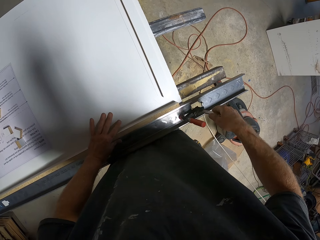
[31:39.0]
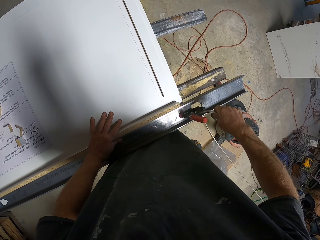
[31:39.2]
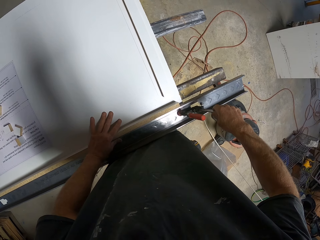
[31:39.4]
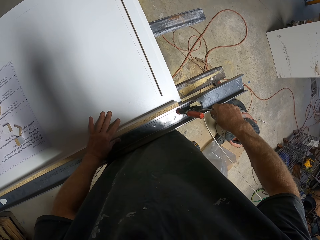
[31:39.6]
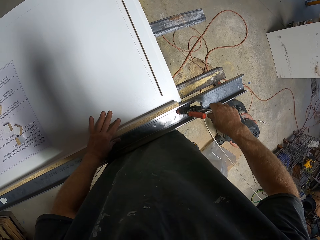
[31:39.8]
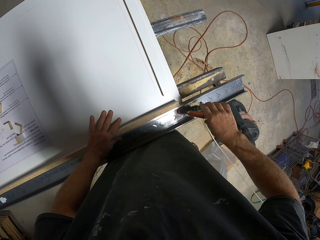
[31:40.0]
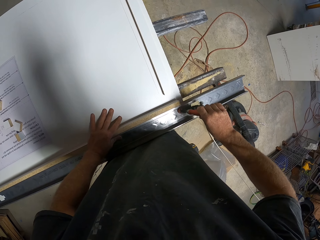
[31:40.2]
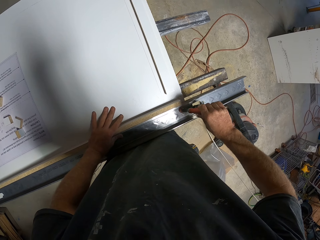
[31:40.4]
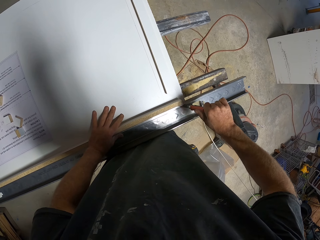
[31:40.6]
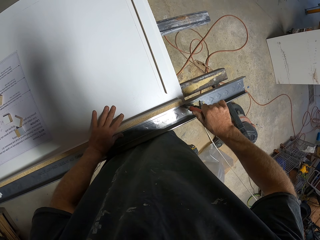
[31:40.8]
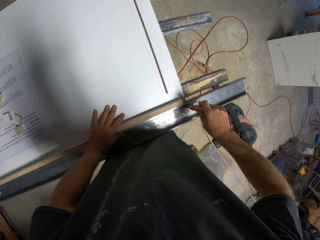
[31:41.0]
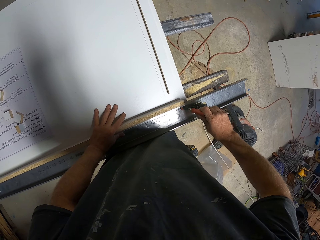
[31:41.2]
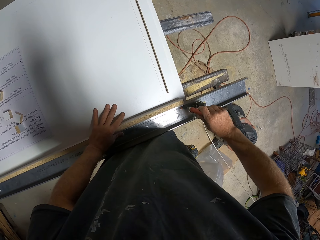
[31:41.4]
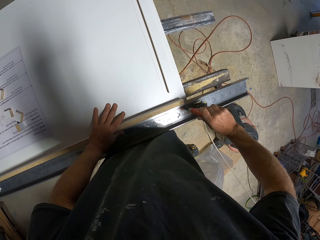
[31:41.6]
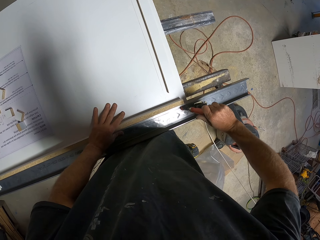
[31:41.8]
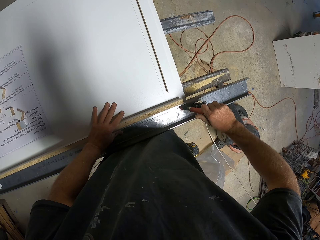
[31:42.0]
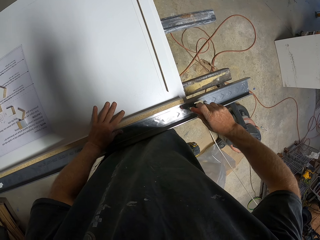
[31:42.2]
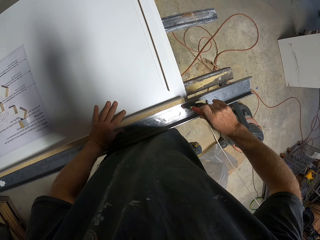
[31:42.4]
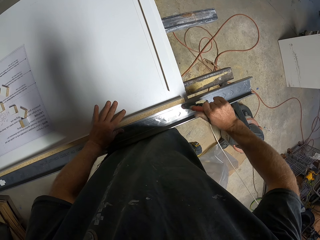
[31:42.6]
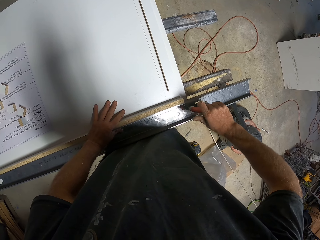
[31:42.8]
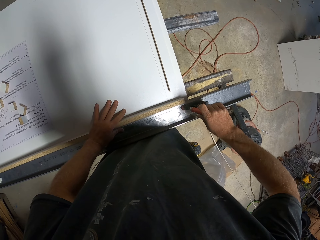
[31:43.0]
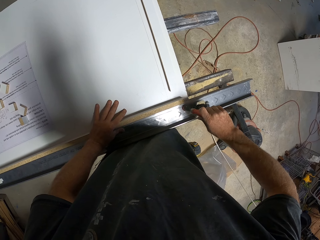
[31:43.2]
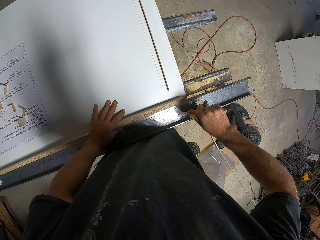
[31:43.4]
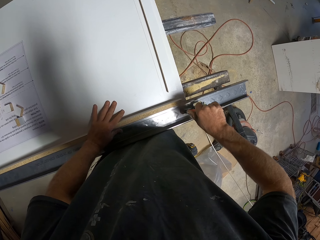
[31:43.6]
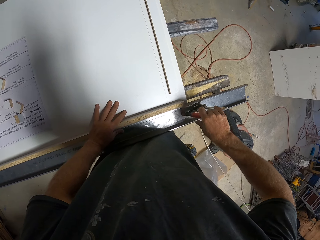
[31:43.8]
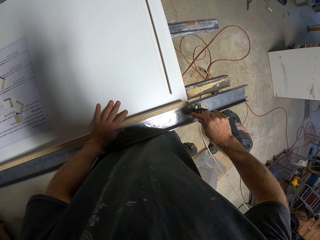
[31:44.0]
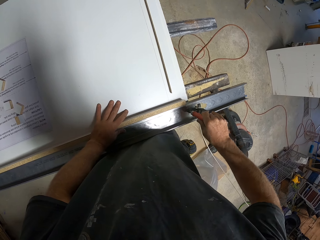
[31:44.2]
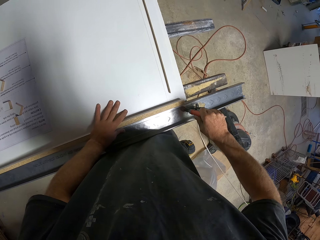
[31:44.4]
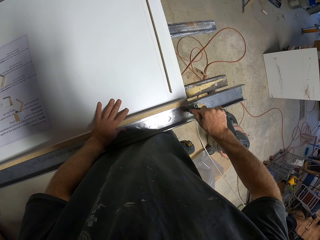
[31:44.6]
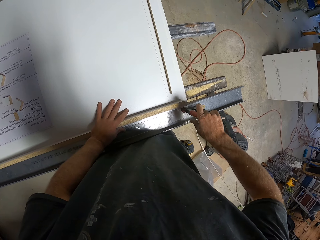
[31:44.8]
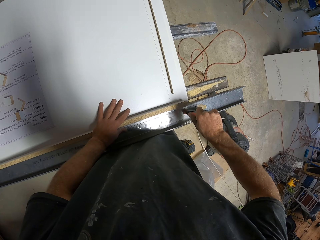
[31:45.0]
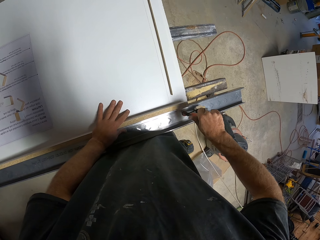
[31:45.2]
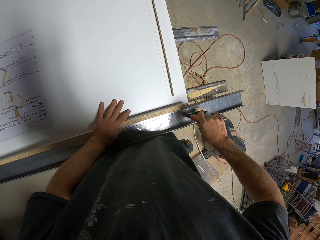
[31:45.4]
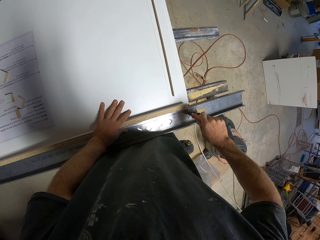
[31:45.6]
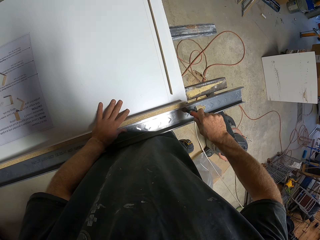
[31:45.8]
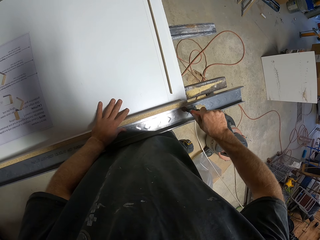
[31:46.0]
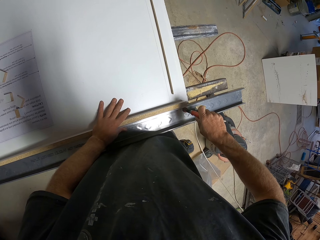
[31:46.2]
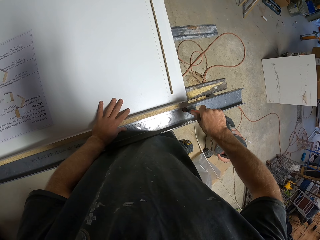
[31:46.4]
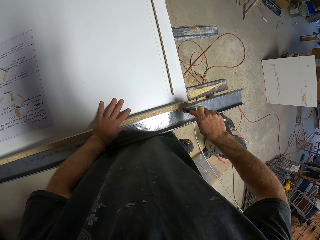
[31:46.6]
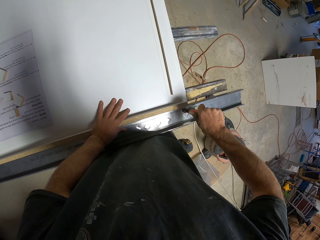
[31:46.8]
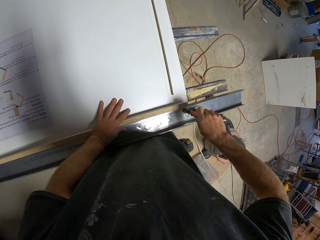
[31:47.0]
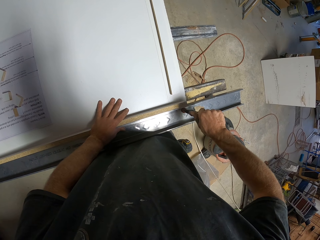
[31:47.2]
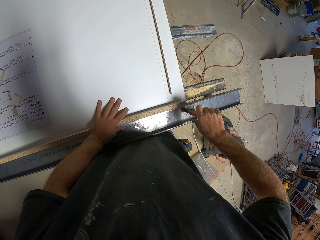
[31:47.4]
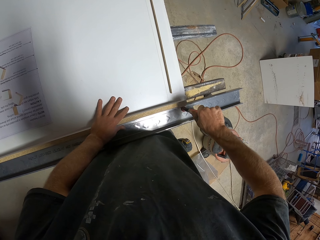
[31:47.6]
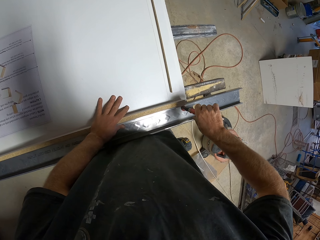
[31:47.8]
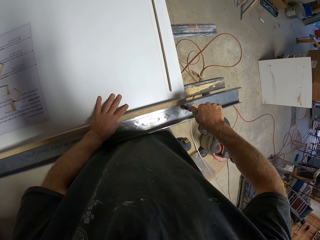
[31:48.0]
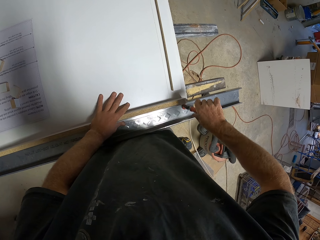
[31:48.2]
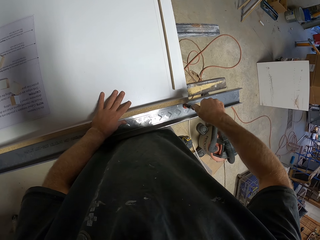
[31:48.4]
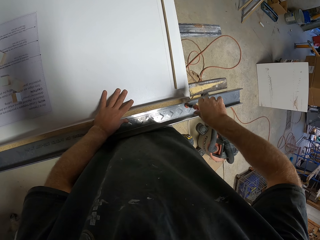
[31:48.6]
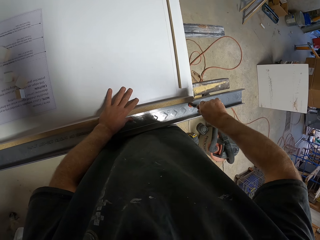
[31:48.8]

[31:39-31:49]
The camera wearer places something on a metal.

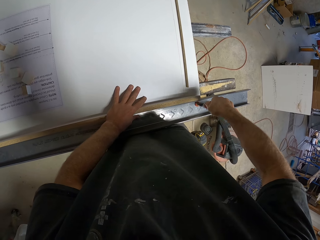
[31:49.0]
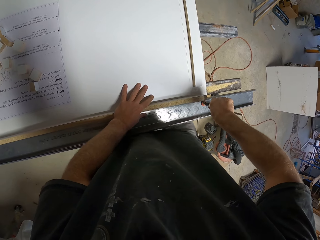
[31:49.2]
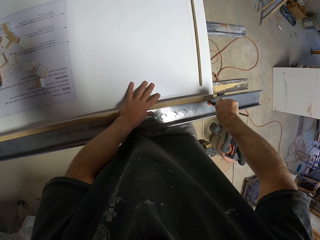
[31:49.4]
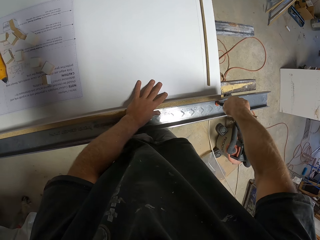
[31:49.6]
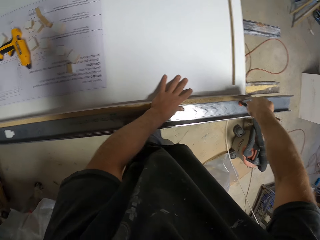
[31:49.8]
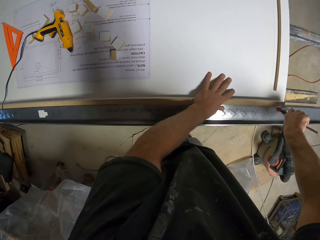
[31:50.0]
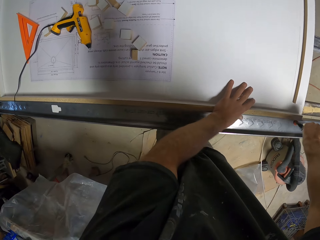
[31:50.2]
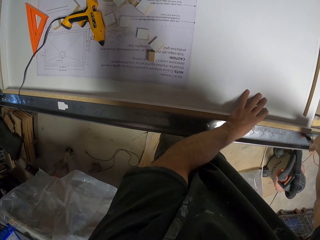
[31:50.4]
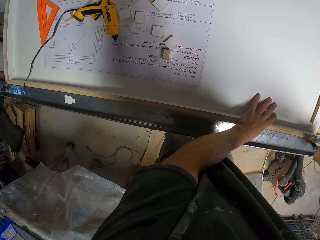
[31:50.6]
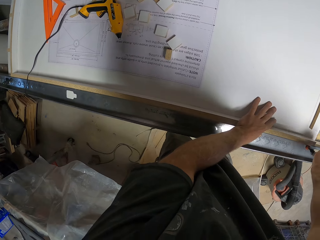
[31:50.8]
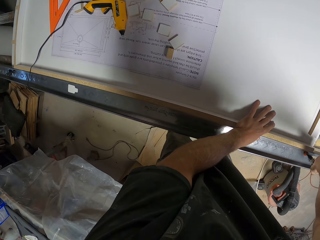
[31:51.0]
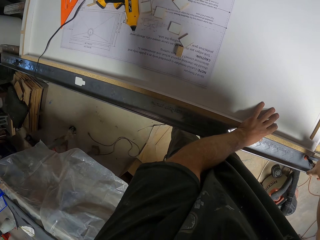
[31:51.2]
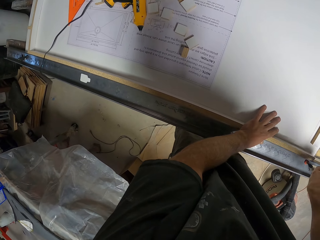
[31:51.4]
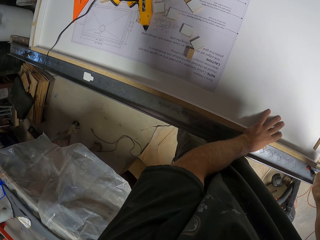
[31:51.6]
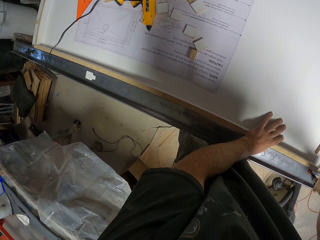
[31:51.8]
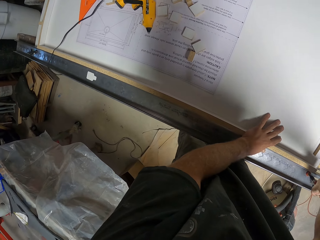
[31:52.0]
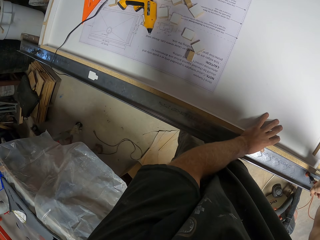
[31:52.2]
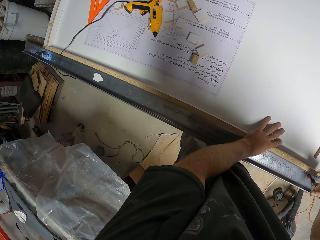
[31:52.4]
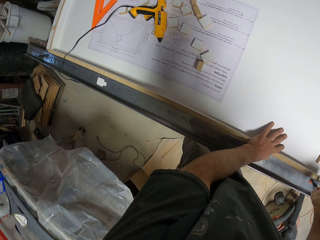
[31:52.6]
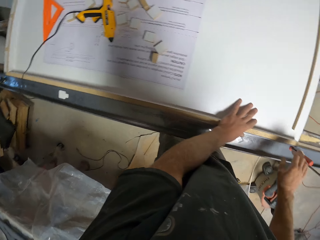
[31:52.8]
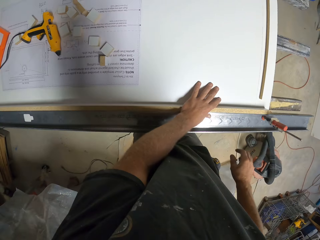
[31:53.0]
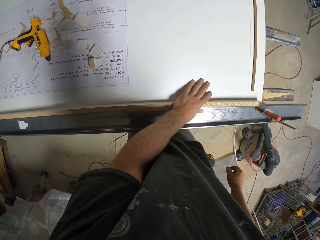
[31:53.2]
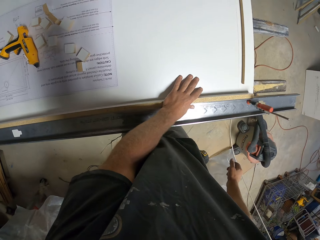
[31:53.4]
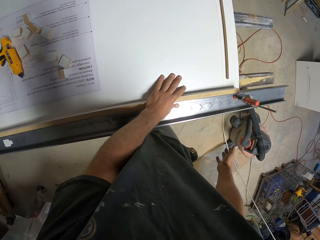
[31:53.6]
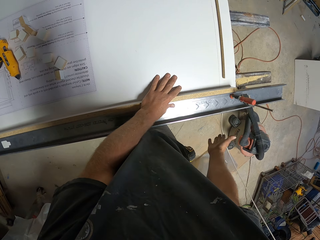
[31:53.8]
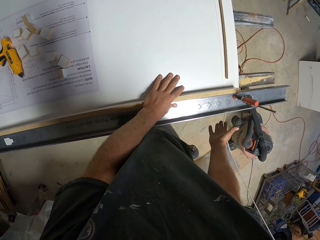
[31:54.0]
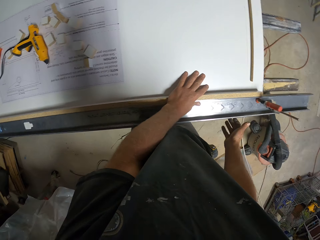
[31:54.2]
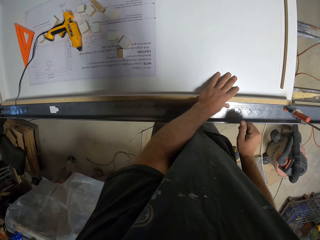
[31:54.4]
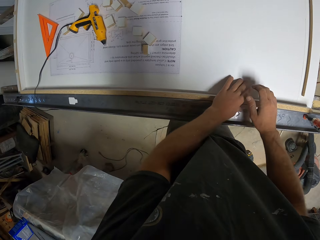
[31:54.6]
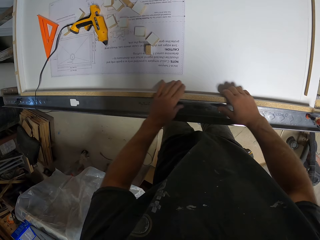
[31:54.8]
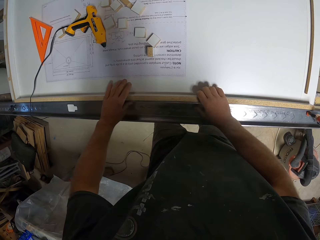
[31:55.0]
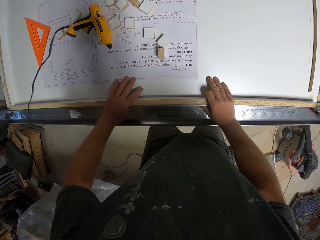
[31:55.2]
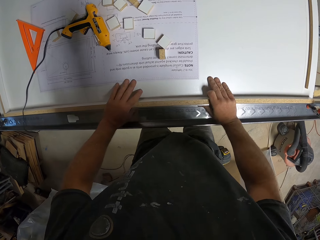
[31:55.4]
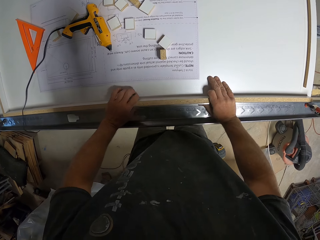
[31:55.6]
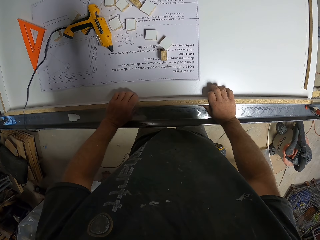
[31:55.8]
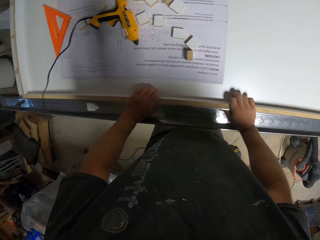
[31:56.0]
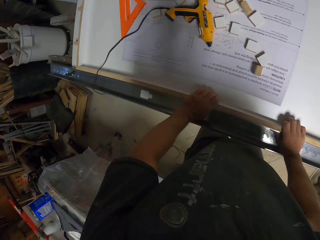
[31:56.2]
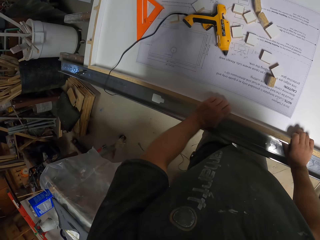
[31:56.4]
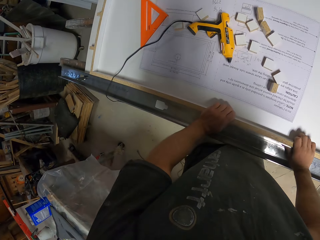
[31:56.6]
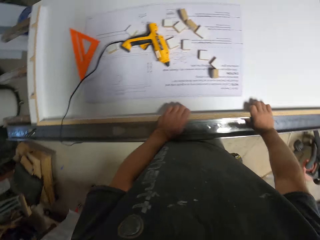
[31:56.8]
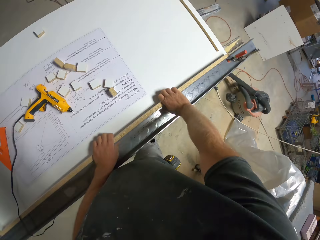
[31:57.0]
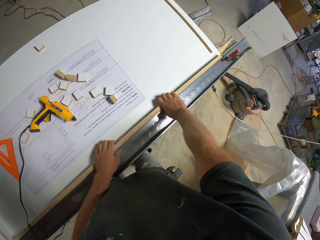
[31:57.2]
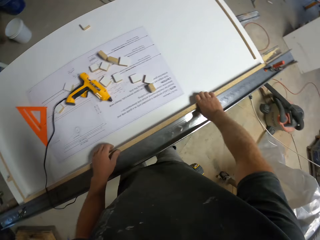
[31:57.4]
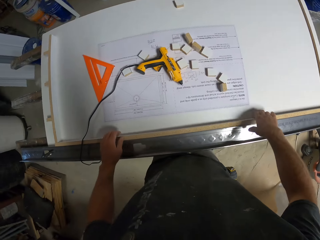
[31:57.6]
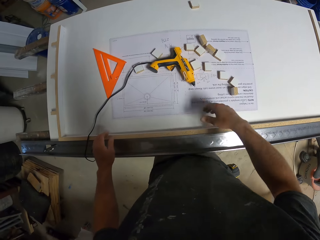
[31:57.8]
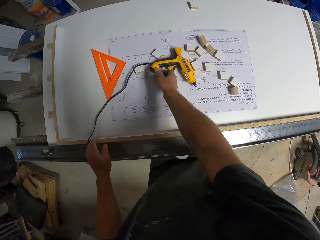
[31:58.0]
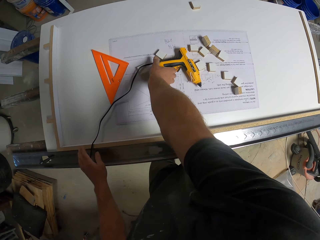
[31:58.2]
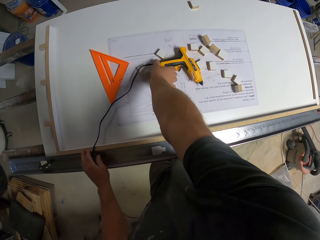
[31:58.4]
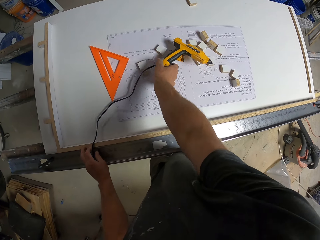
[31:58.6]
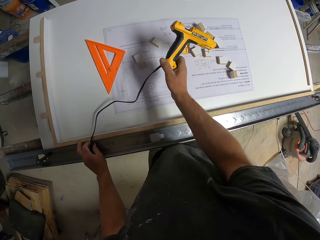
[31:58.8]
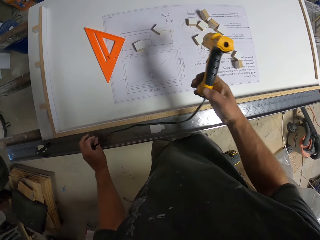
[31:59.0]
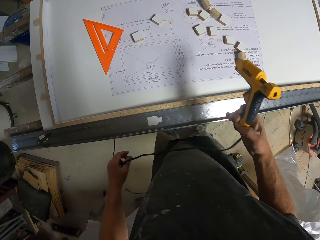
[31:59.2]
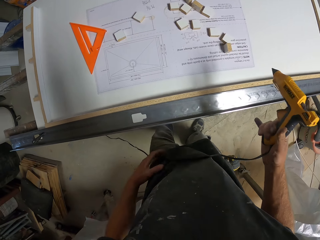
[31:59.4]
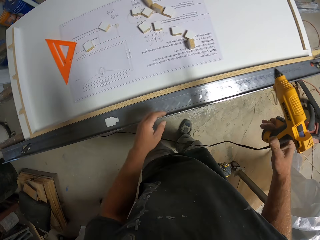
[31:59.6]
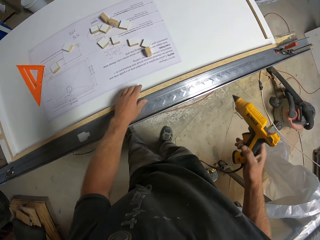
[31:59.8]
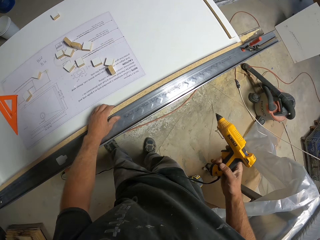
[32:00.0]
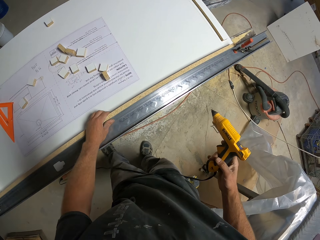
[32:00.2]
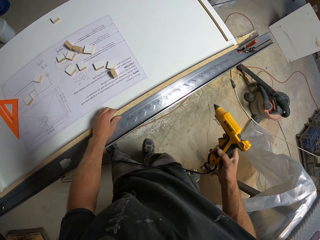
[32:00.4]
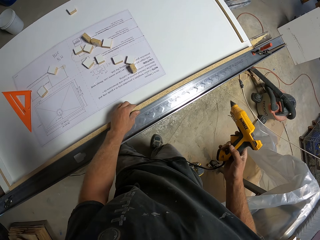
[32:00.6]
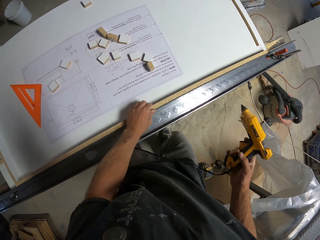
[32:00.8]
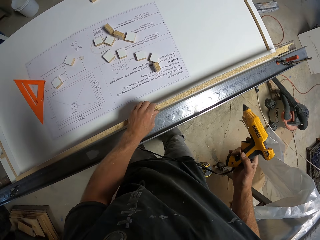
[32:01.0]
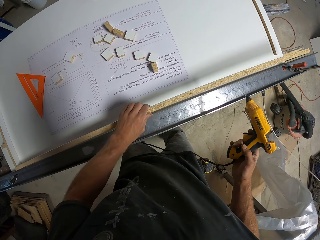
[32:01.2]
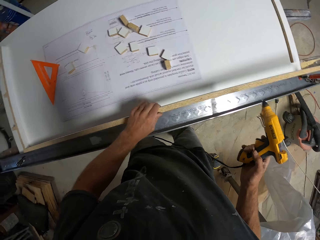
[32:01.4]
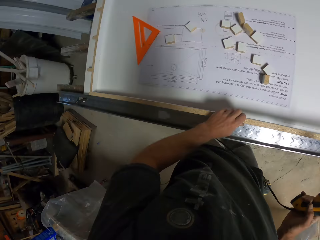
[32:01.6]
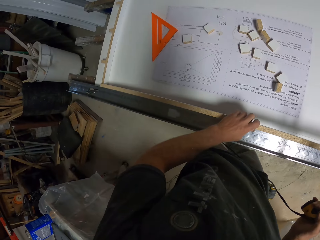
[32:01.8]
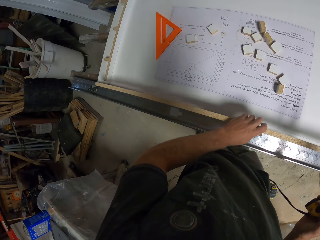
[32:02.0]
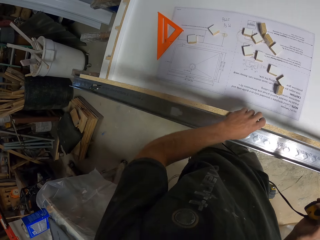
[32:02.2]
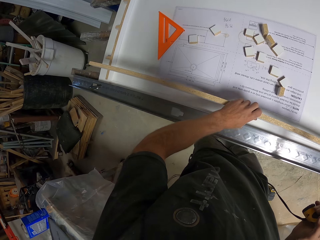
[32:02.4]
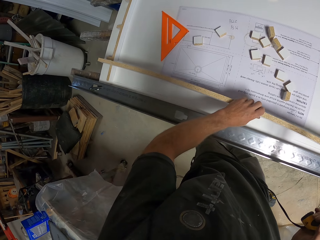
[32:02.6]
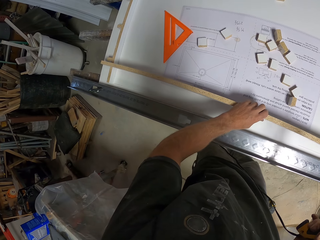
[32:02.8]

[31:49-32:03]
The camera wearer looks around. They hold the piece of wood and press the piece of wood. They pick up a hot glue gun. They pick up the piece of wood. They move the piece of wood.
